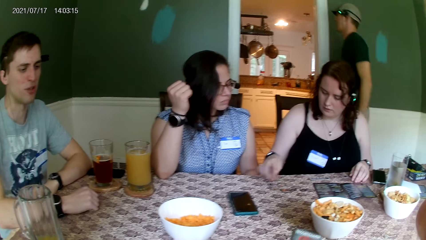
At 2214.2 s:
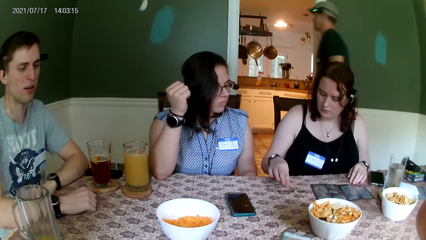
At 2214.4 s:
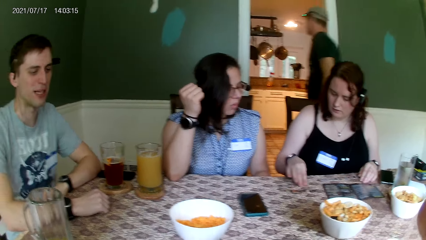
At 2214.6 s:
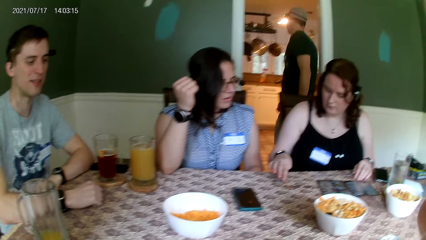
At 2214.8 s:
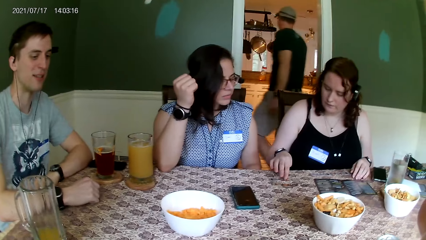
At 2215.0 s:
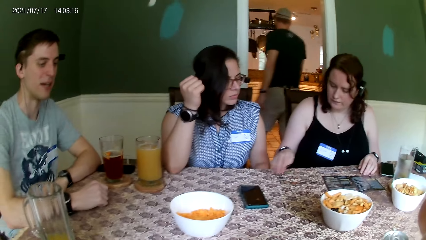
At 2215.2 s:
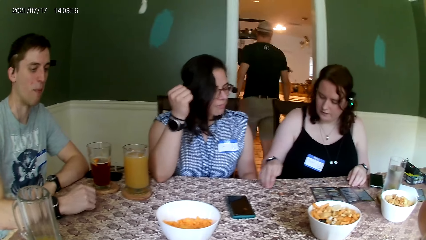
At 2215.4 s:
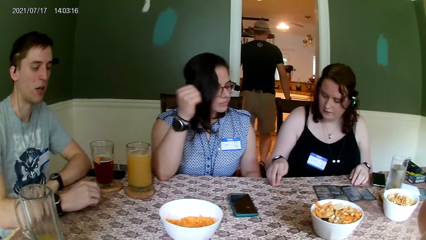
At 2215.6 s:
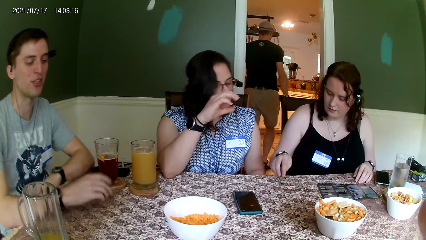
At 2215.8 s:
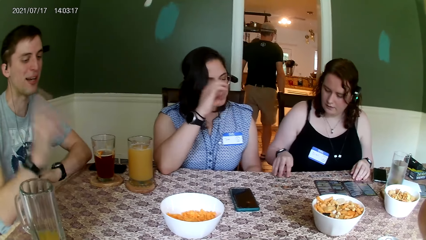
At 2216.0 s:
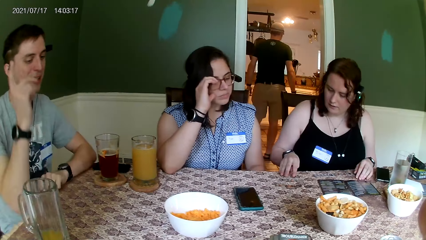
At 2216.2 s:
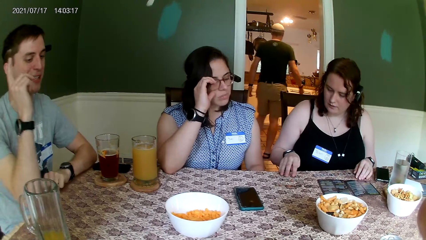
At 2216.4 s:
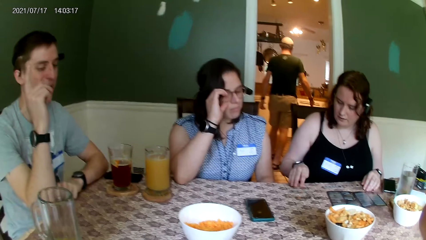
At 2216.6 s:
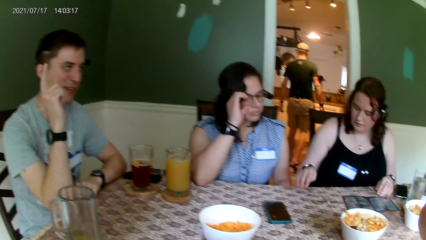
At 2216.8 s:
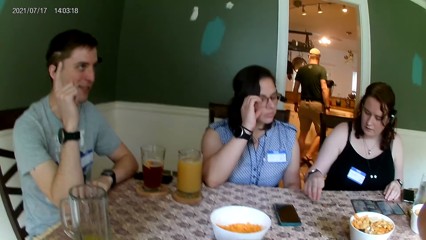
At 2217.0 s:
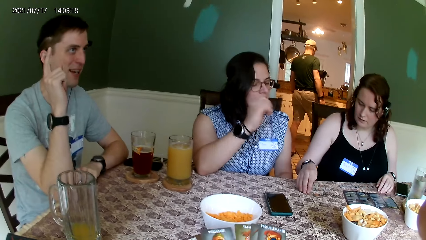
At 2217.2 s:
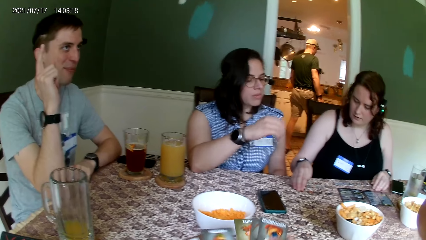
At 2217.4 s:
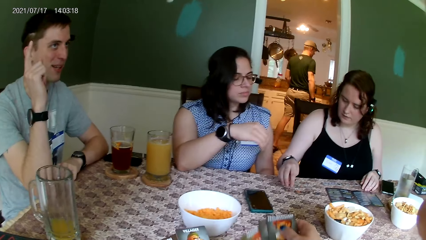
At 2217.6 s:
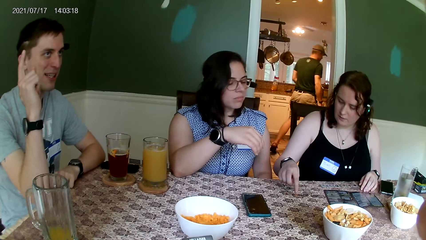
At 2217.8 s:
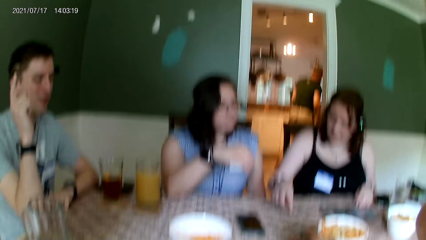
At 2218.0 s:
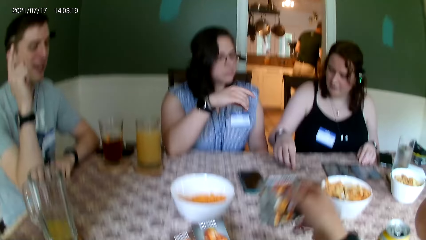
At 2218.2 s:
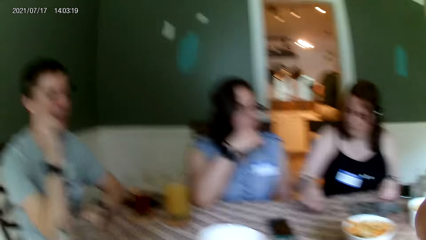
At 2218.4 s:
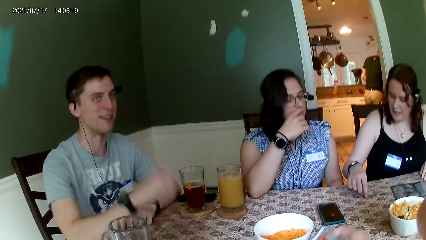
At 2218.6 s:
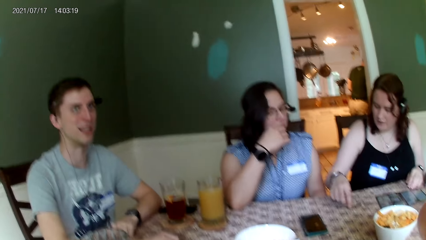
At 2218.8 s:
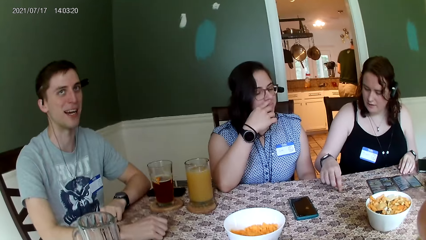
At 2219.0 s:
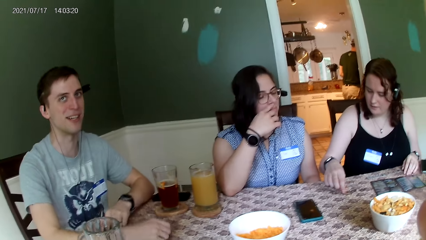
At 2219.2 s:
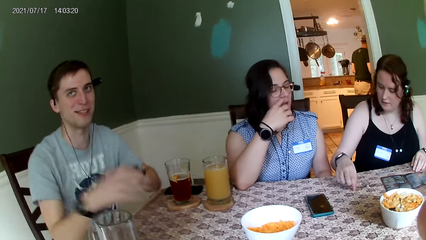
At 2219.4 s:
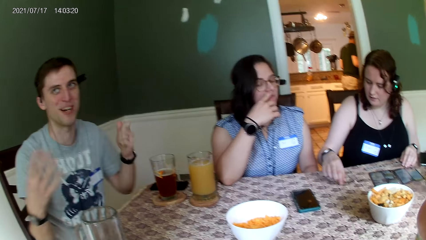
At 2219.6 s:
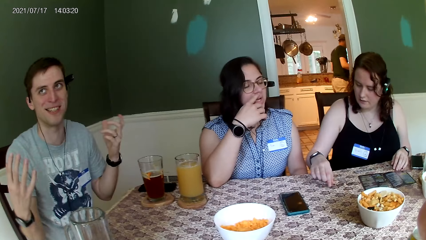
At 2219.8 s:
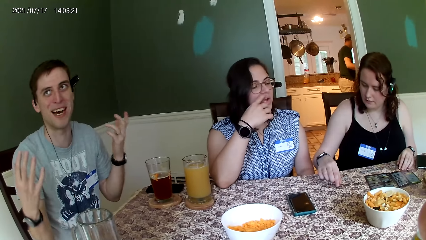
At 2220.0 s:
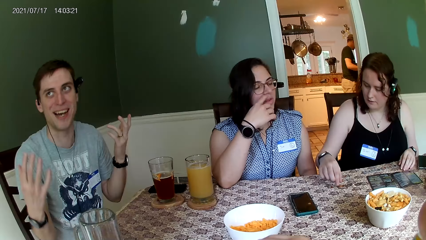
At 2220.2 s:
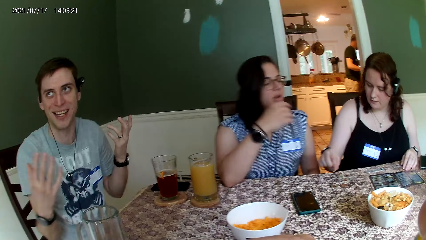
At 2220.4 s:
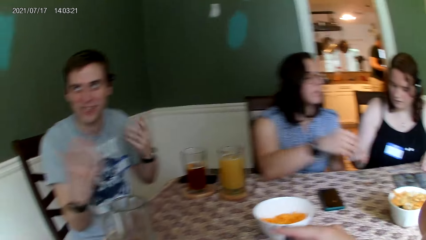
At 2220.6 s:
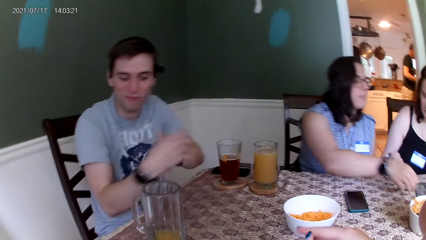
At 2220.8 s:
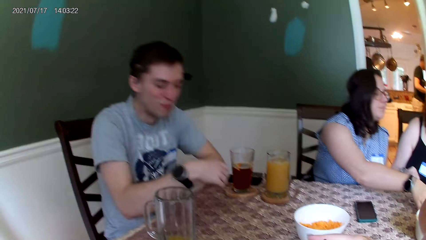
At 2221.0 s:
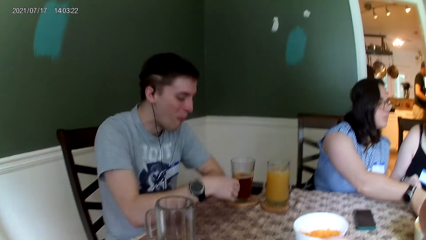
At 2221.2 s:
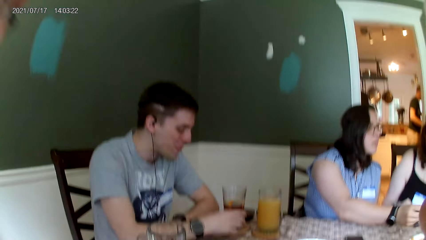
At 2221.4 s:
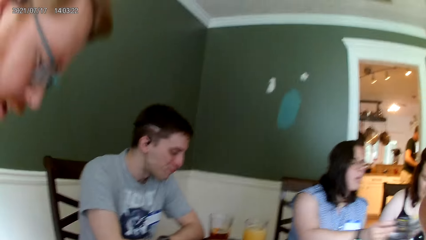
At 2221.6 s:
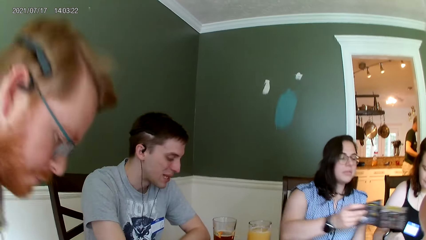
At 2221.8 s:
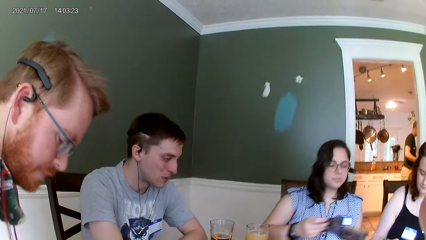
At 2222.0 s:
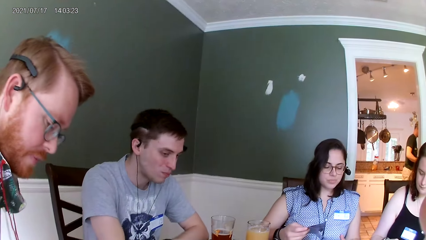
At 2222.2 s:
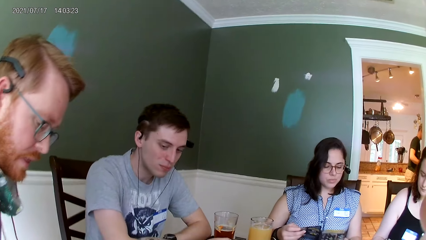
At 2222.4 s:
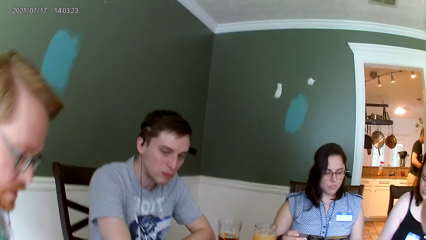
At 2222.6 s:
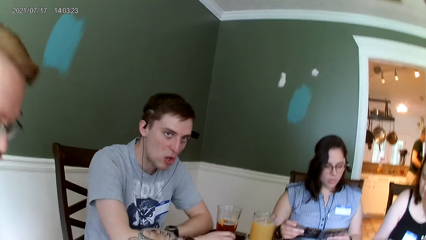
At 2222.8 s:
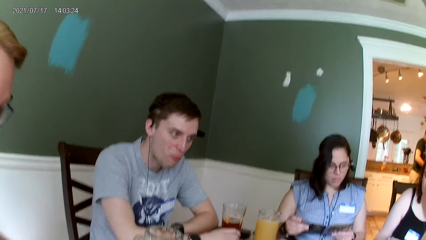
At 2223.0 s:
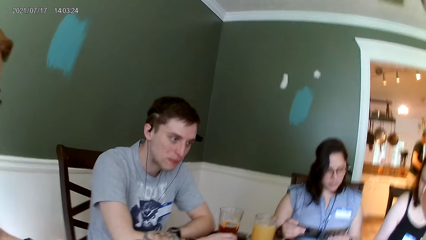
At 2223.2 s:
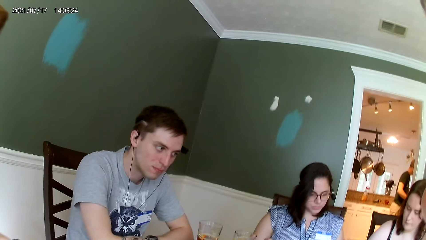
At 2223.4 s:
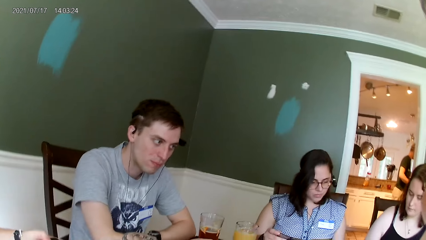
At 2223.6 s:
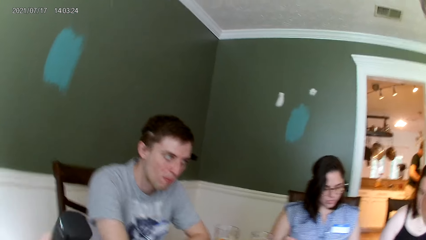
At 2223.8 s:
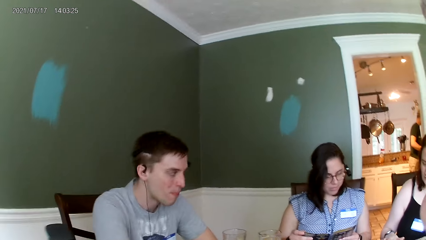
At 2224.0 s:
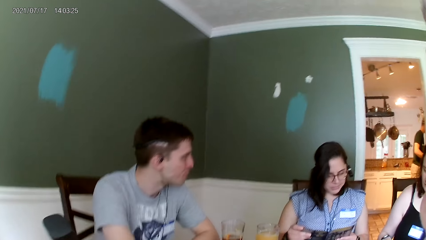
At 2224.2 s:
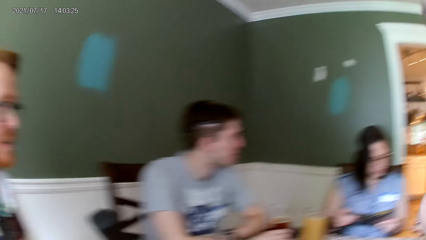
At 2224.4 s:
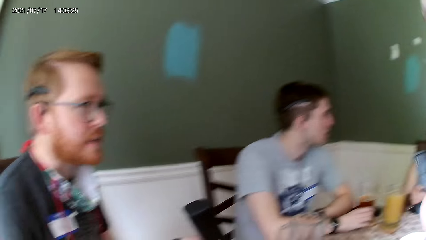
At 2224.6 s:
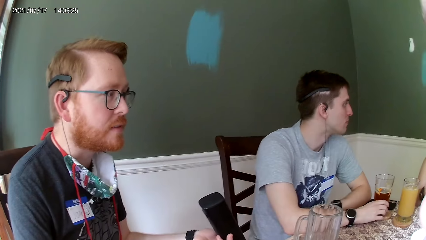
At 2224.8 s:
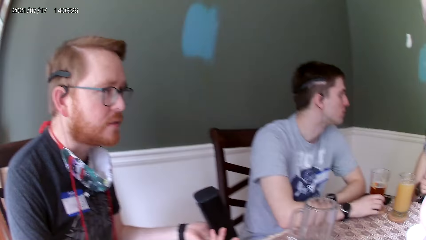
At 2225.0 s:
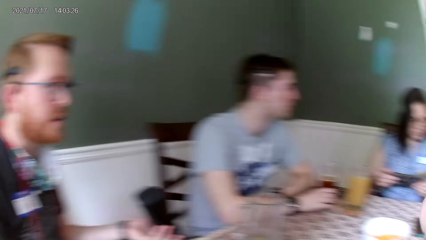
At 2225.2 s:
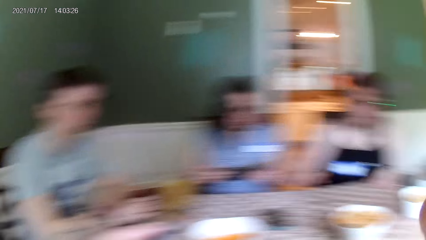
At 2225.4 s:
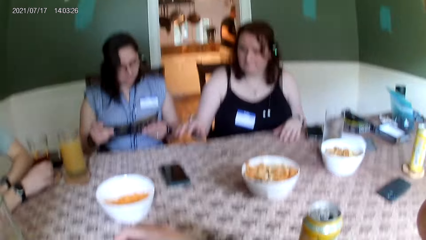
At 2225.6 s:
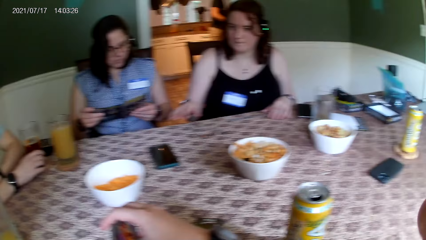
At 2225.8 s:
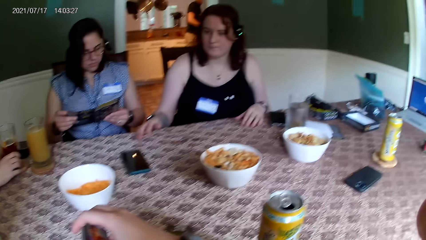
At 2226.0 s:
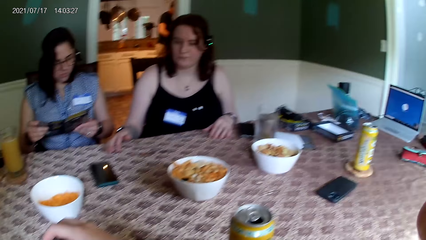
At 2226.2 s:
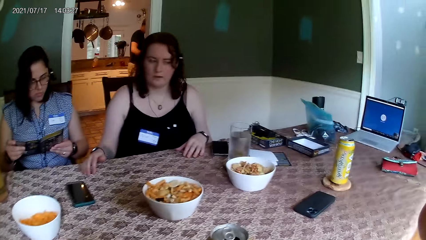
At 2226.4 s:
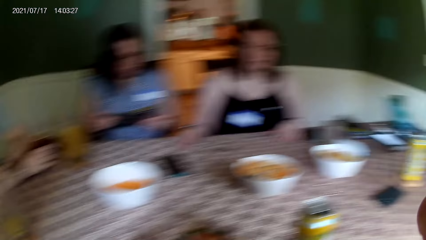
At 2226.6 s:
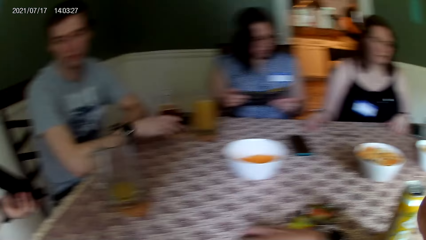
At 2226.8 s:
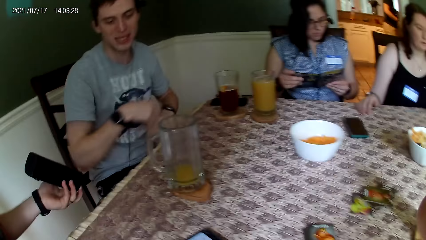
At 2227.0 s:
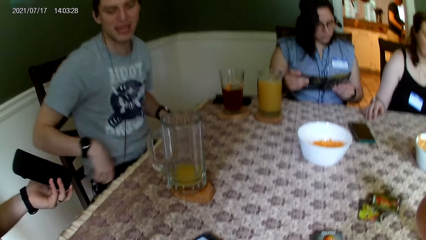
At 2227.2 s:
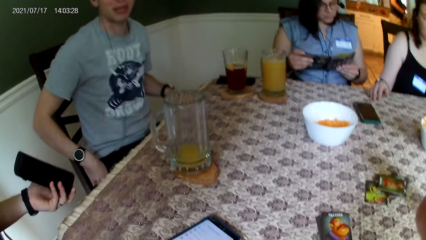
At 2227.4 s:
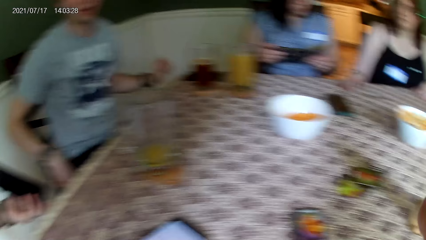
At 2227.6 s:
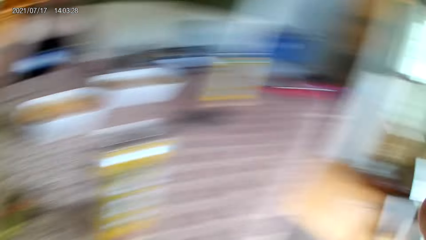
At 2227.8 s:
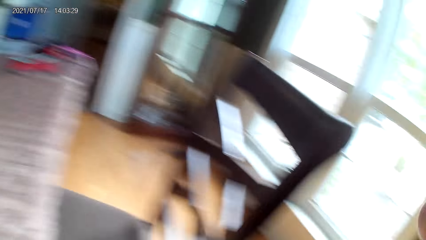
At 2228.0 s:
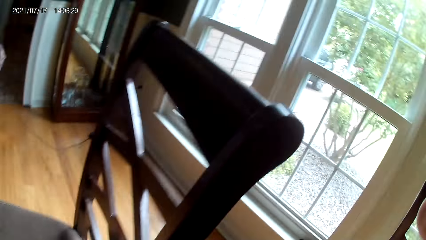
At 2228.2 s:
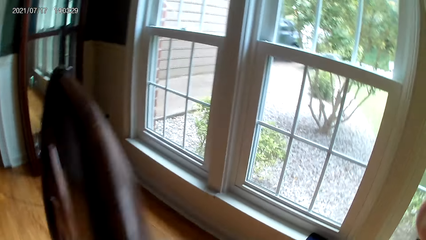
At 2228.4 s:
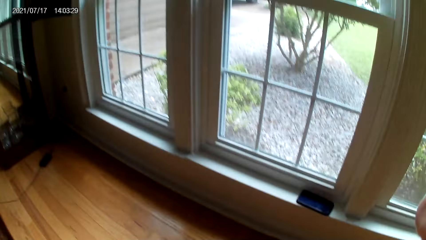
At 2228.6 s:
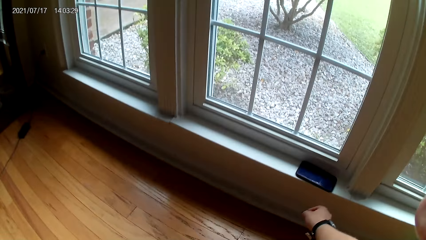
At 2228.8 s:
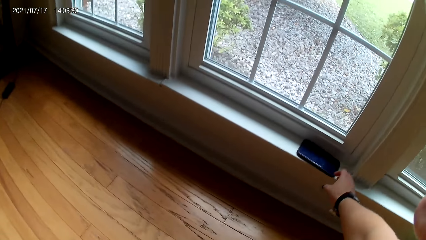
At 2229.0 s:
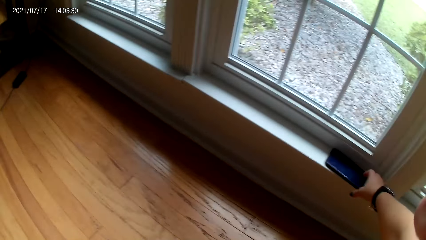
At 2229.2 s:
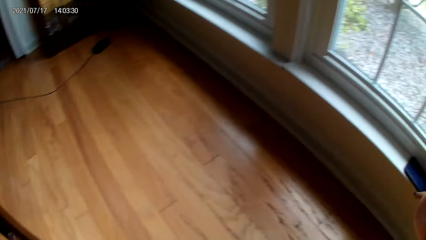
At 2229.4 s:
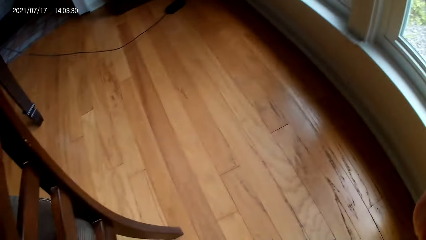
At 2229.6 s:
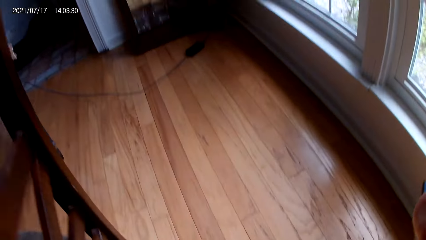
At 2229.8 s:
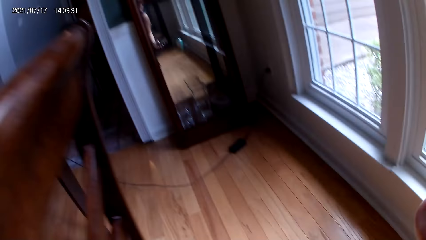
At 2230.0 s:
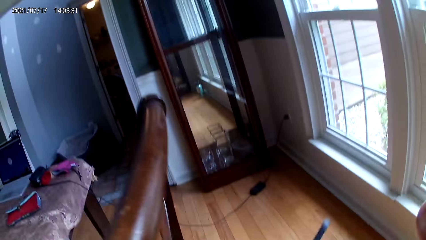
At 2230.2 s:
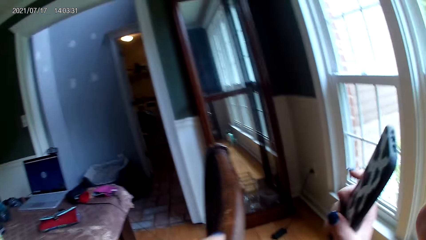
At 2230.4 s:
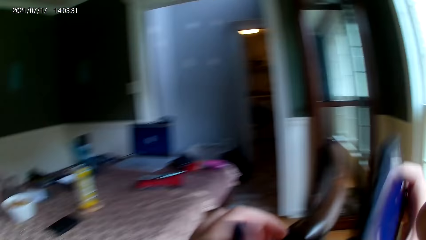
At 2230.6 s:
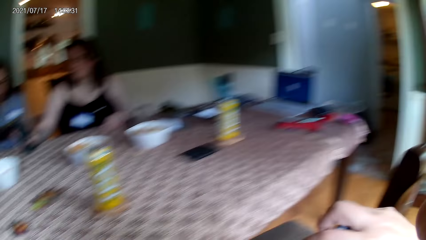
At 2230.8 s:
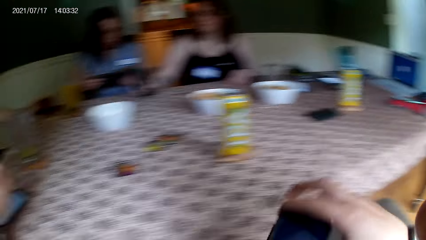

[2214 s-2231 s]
A man walks around. Another man moves his hand. A lady touches her spectacles. A third man converses with the camera wearer. The camera wearer shuffles some cards with both hands. She picks the cards. The second man puts his hand on the table and moves his hands. The lady picks a piece of paper from the table with her right hand. A fourth man sits down. The camera wearer converses with the third man. A fifth man converses with everyone on the table. The fourth man sits next to the camera wearer. Another lady sits next to the first lady. The camera wearer puts her hand on the table. The second man moves his hands. The fourth man holds a phone. The camera wearer takes a phone from the window with her right hand.
